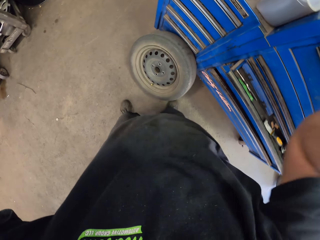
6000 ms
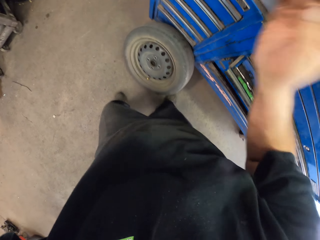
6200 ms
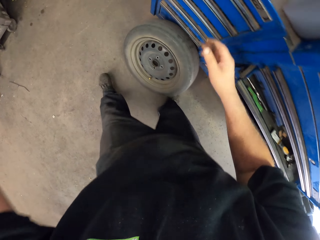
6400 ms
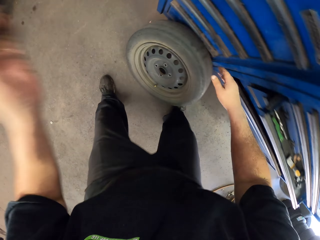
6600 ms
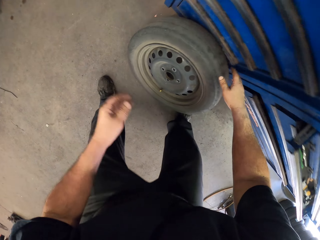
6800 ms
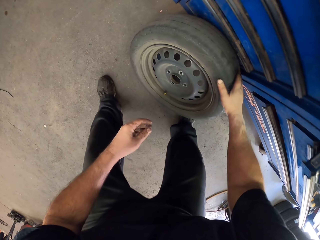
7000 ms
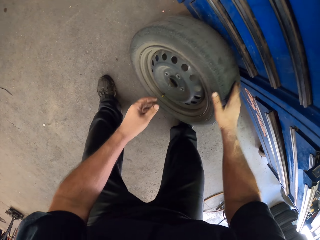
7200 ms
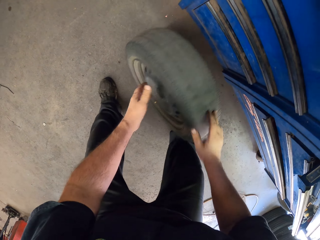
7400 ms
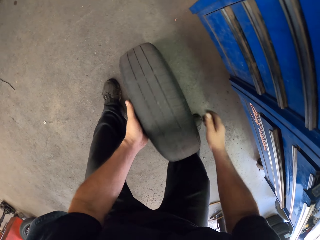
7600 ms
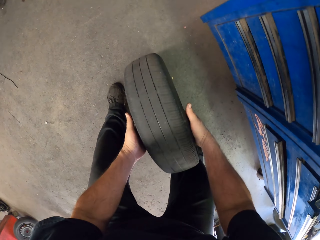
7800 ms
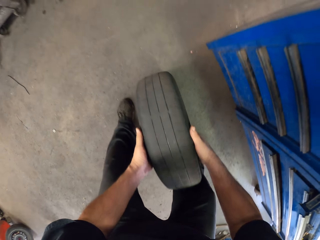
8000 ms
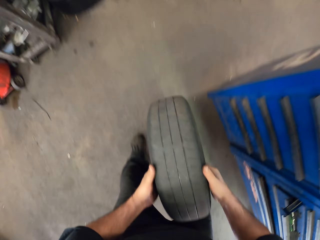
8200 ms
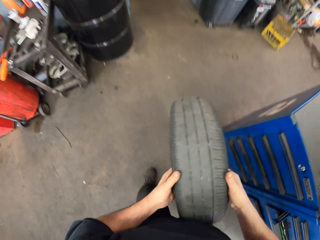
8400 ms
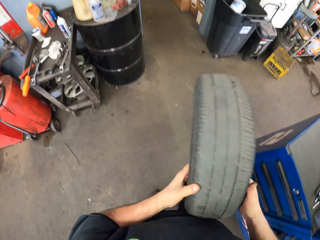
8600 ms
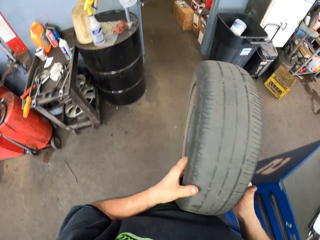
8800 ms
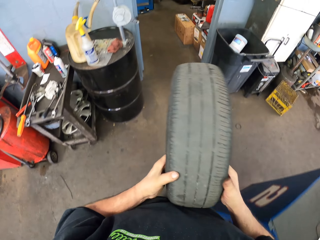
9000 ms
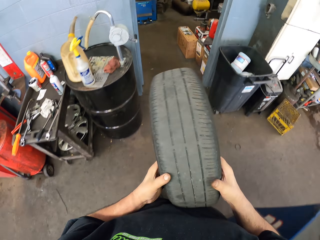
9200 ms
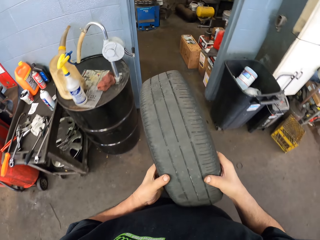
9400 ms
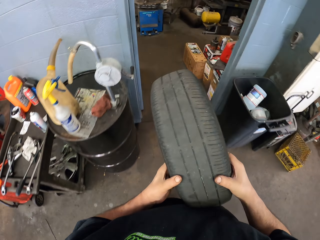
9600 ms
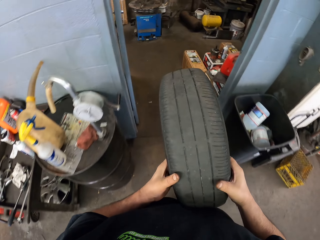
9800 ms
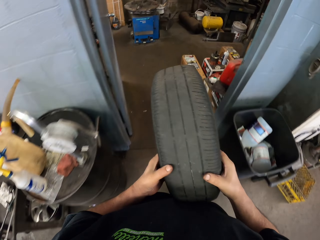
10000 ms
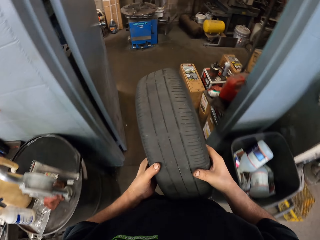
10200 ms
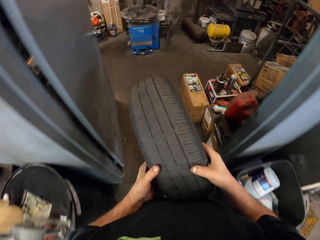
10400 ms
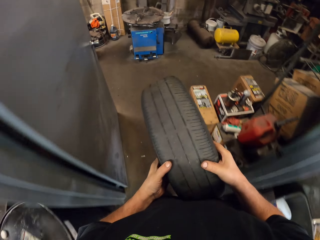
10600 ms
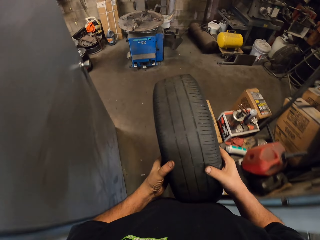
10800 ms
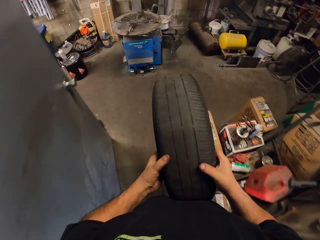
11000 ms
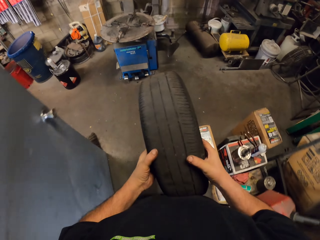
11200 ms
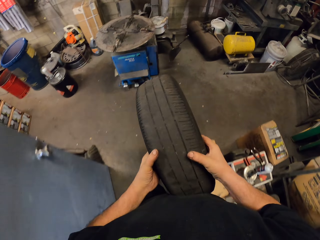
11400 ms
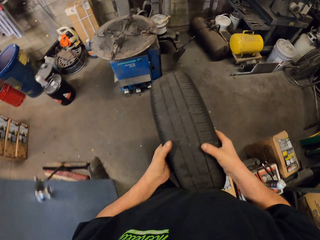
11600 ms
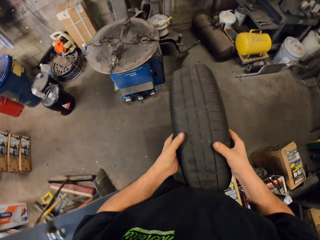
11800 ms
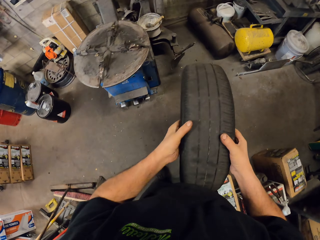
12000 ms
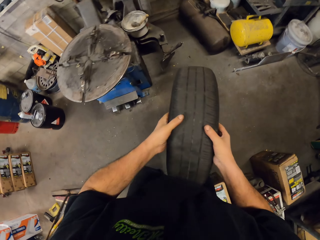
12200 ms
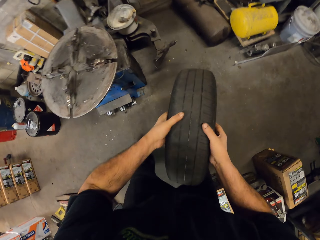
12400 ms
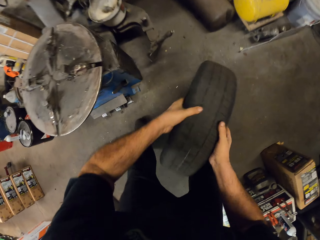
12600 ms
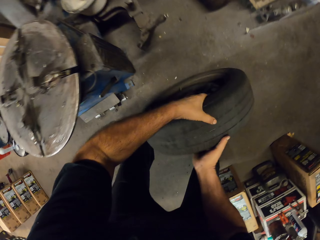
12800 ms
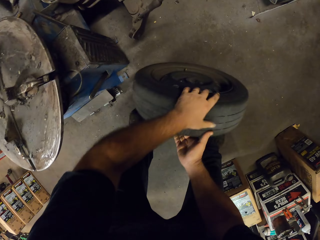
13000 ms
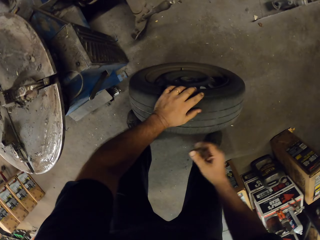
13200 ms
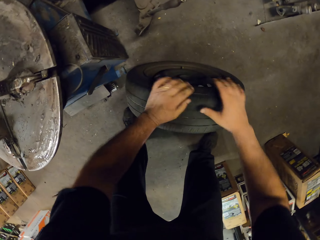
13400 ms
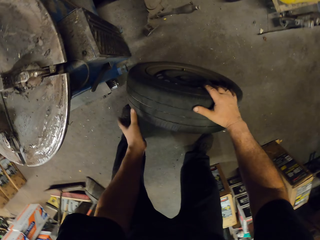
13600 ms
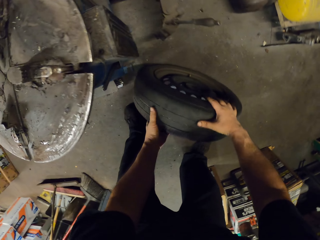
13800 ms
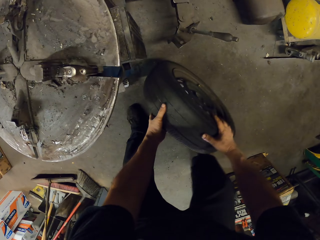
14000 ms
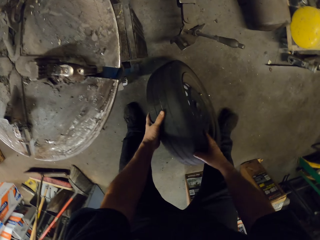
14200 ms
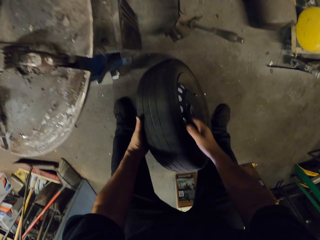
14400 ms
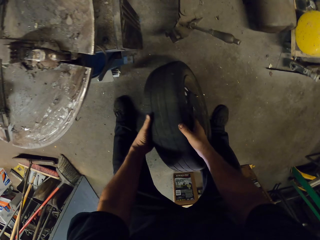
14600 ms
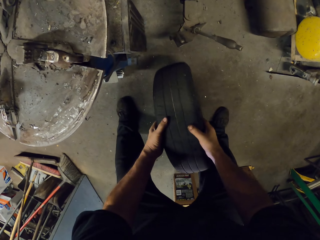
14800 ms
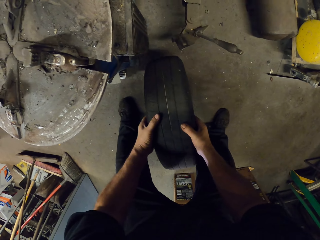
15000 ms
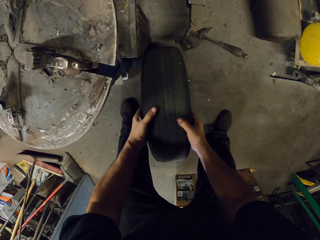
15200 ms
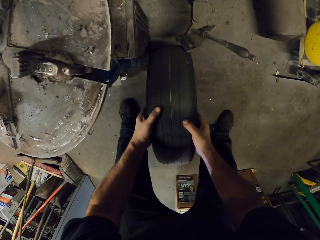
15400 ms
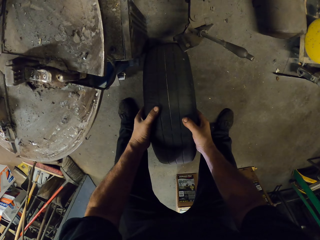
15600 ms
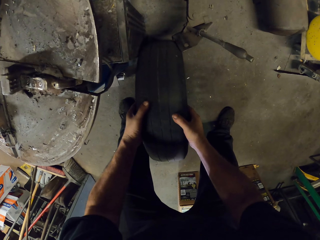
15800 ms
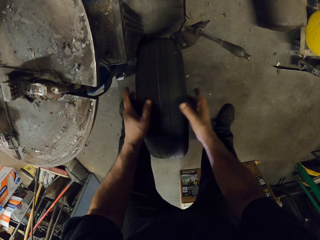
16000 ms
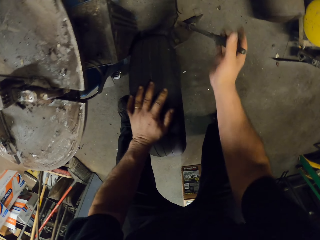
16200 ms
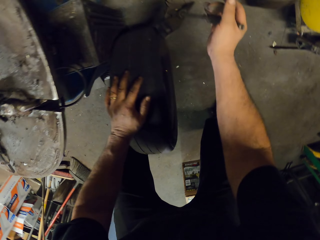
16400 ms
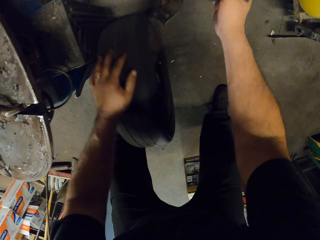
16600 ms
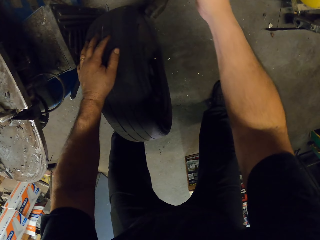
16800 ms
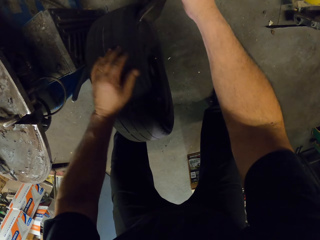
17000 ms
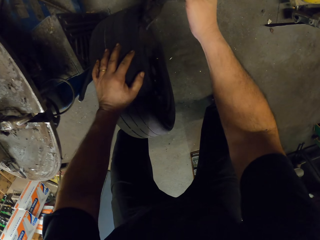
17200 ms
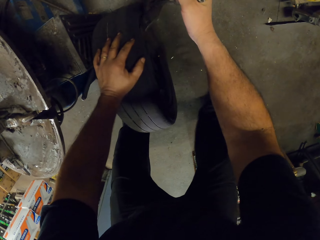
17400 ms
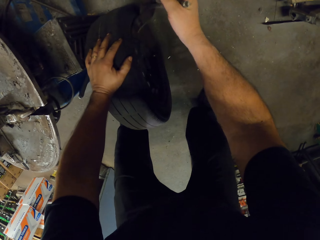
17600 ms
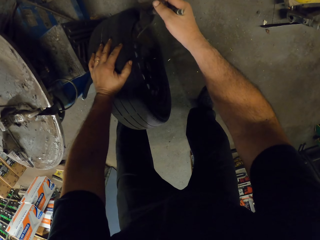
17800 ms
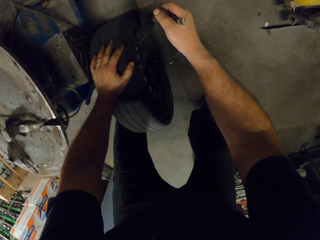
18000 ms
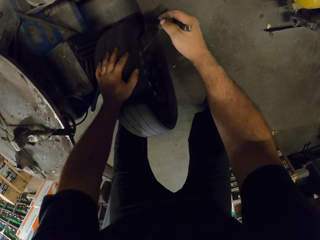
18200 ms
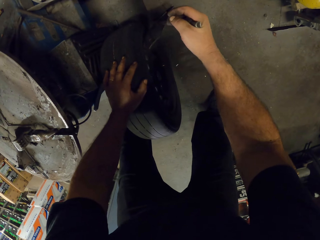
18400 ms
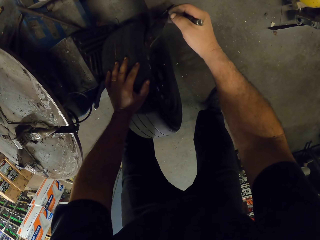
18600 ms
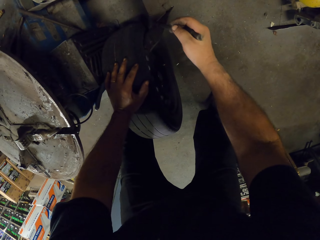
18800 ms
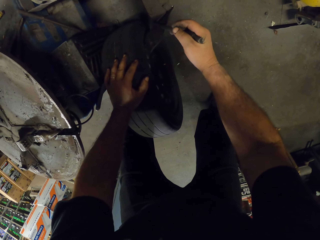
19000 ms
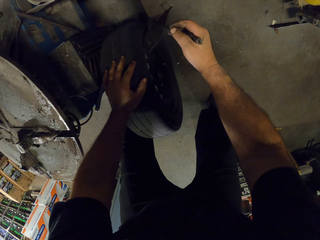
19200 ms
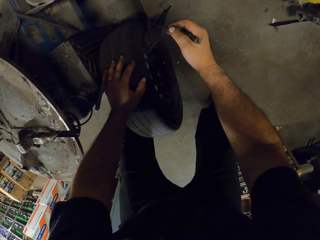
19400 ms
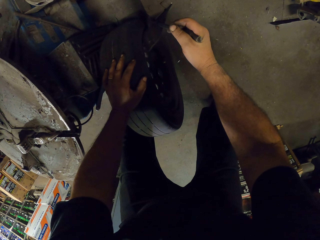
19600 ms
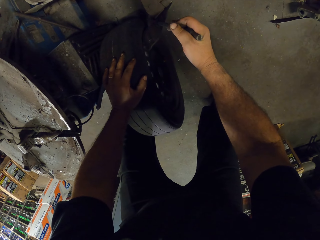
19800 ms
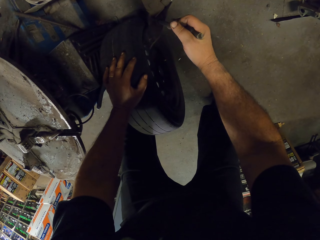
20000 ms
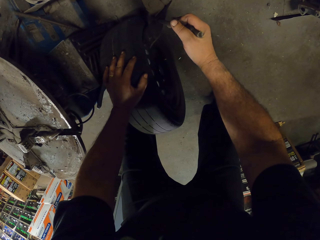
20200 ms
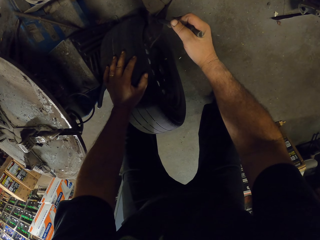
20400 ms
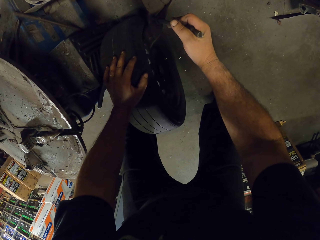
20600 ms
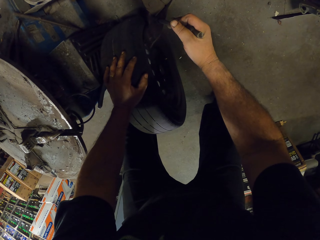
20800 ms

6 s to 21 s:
The camera wearer picks up the tire. They carry the tire. They walk across the garage. They put the tire on the floor. They put the tire on the alignment wheel machine. They remove the rim on the tire with something.

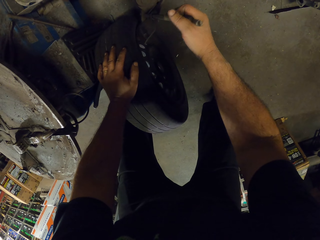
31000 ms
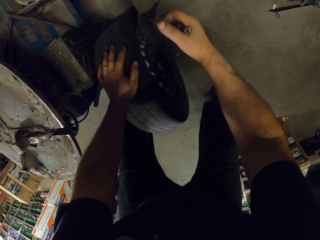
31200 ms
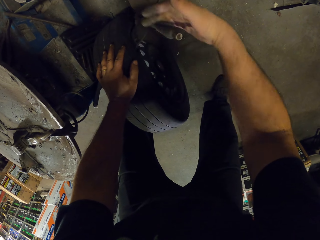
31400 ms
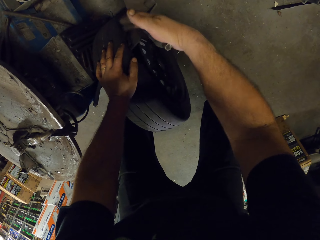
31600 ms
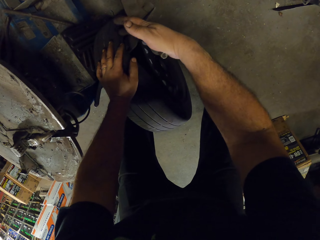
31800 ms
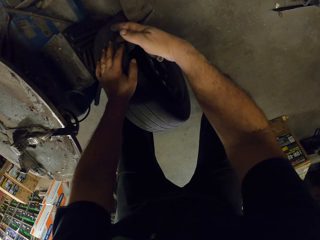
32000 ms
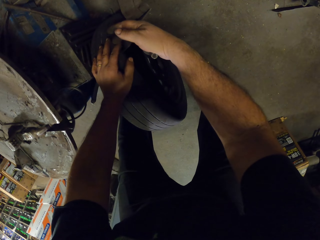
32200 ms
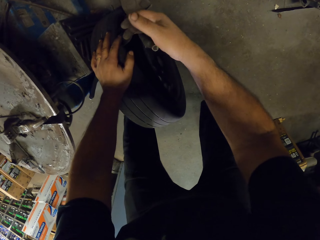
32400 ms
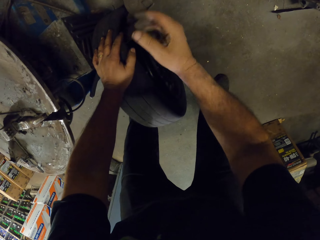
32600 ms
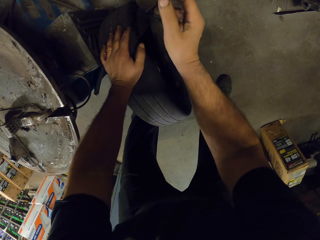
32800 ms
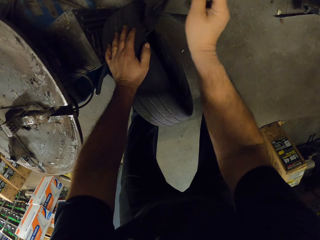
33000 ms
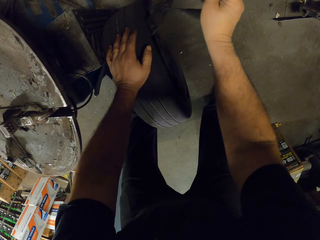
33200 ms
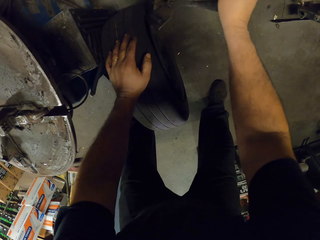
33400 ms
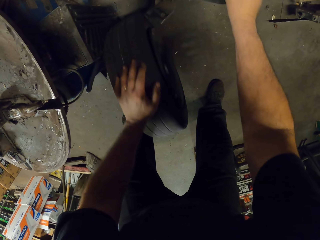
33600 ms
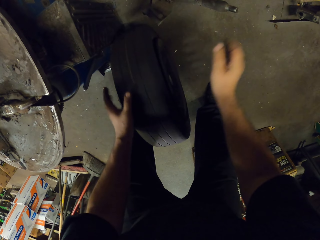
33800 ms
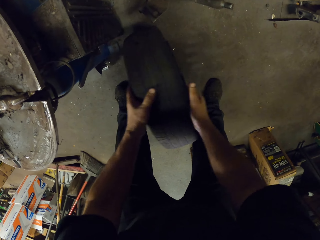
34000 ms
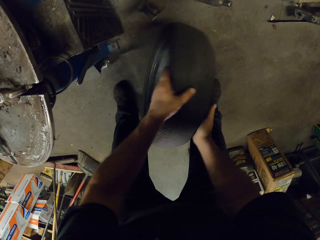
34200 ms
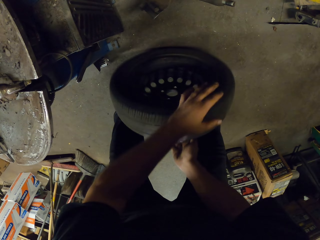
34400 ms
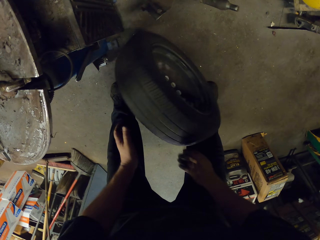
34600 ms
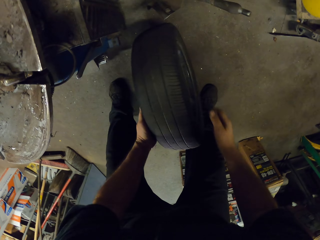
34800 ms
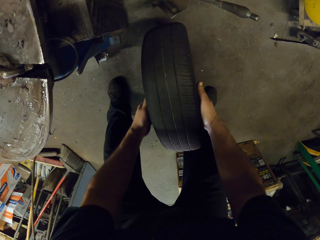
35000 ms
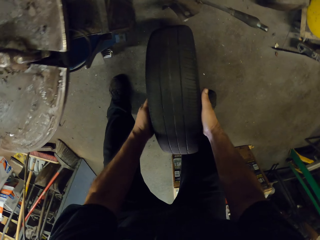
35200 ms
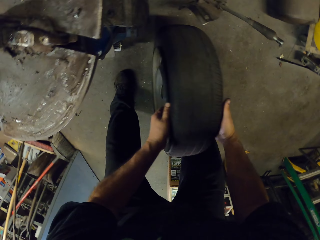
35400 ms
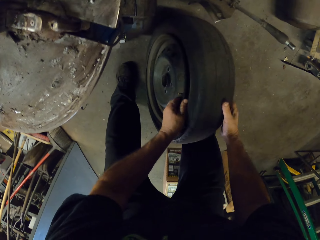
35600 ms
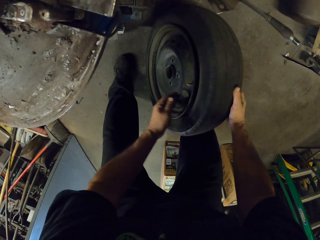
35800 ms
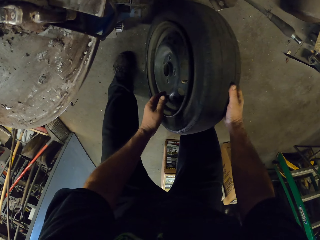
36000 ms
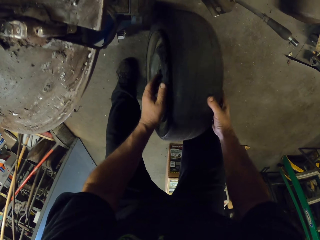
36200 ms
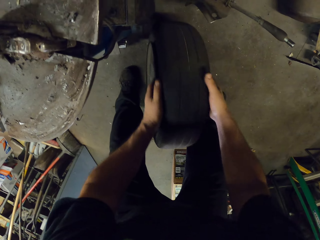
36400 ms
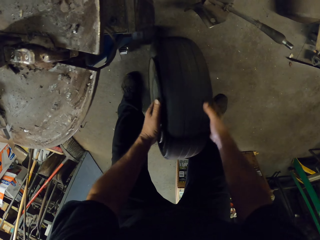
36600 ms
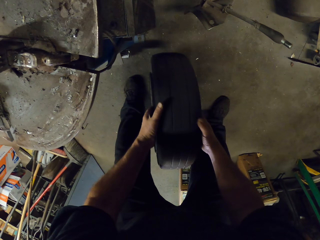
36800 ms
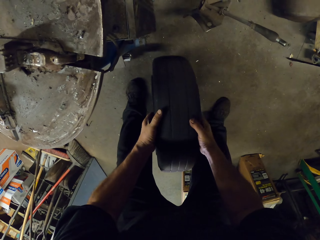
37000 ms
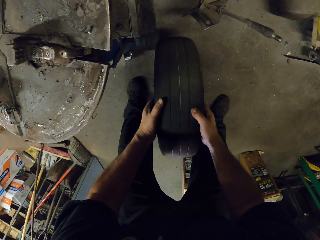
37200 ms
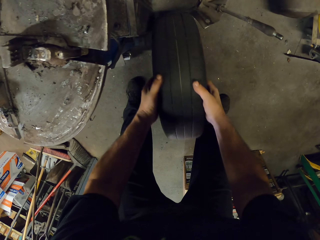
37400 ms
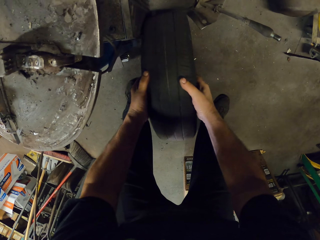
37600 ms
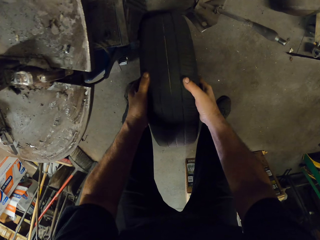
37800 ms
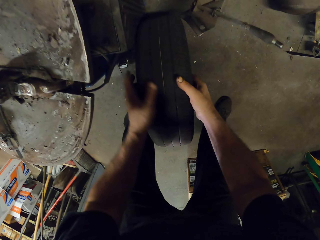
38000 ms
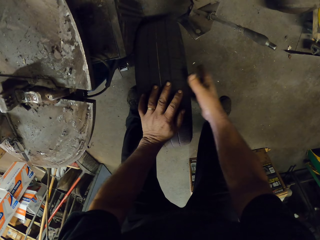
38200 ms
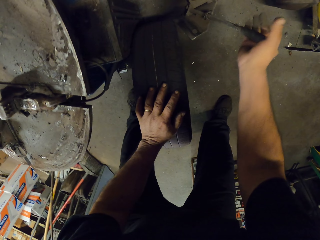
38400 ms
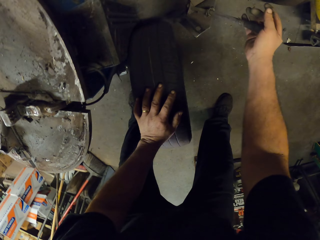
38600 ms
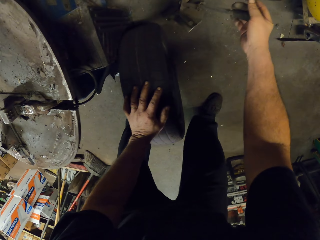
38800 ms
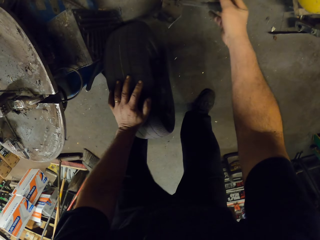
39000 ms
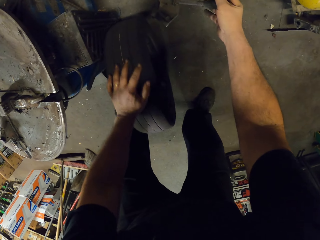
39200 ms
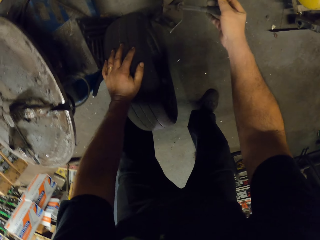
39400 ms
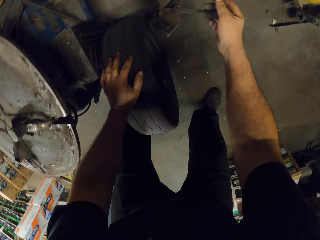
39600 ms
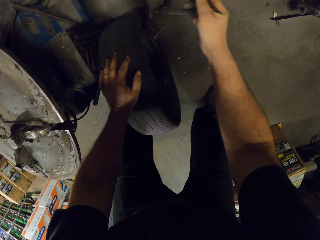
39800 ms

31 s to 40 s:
The camera wearer rotates the tire. They put the tire on the alignment wheel machine.
